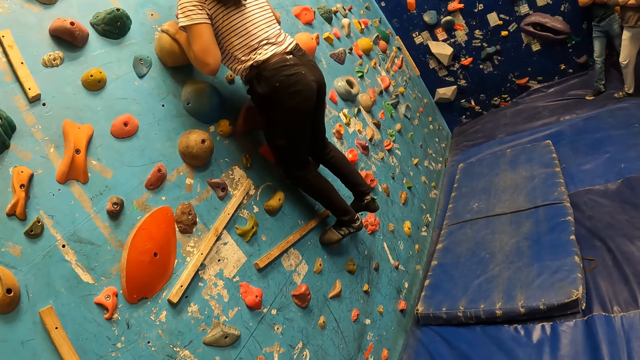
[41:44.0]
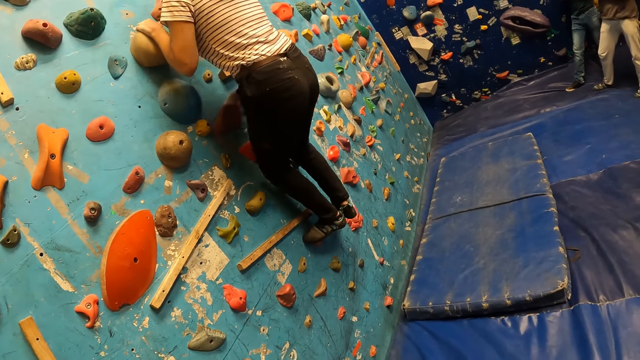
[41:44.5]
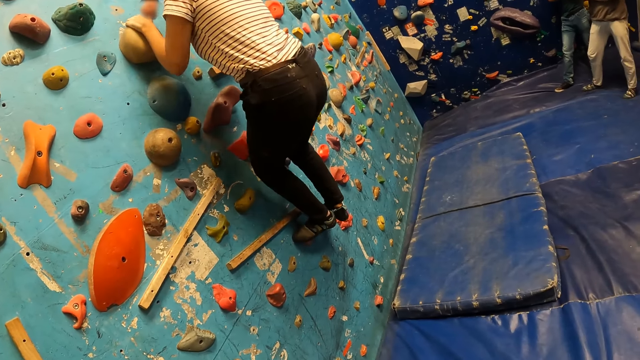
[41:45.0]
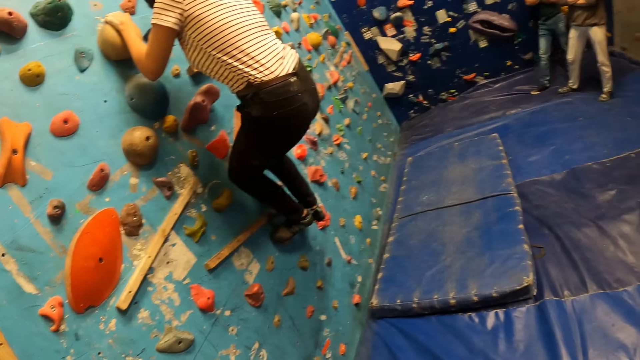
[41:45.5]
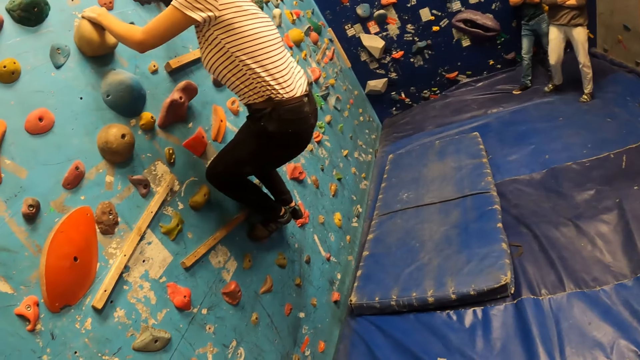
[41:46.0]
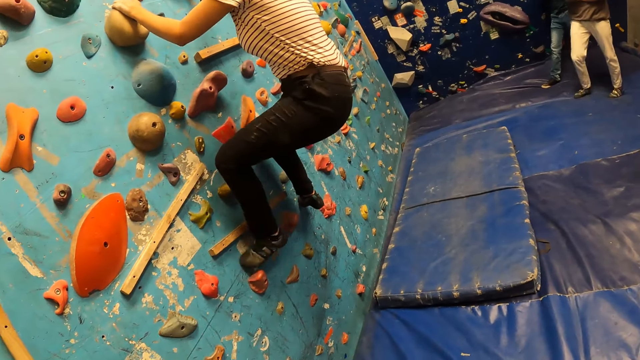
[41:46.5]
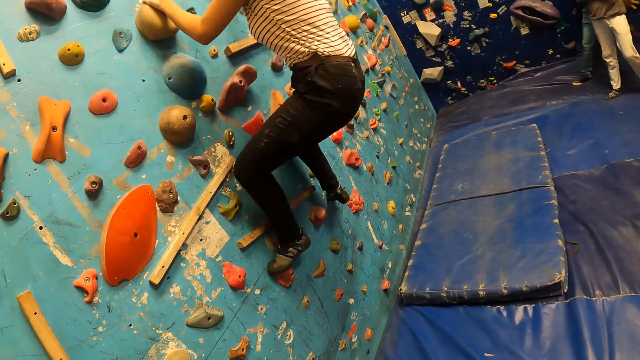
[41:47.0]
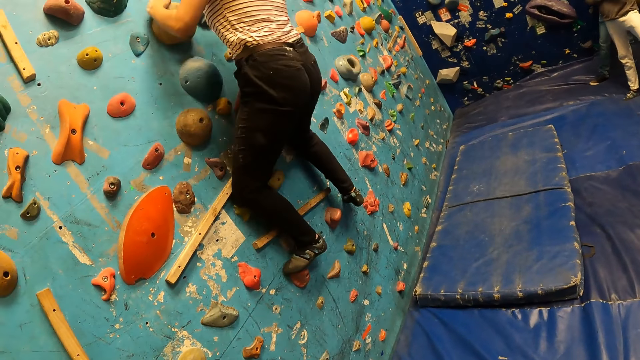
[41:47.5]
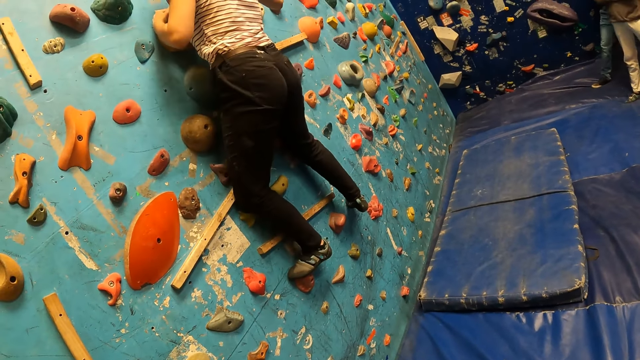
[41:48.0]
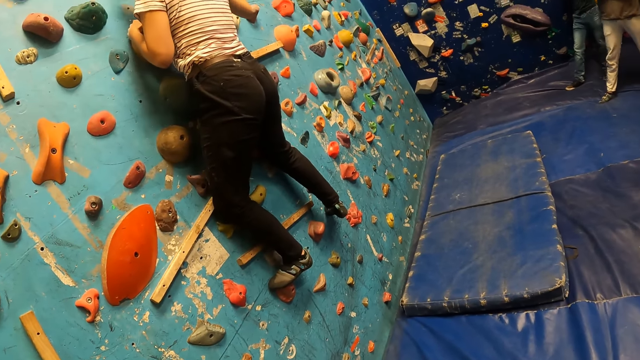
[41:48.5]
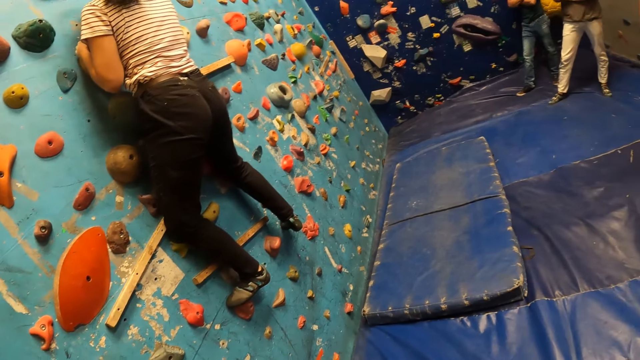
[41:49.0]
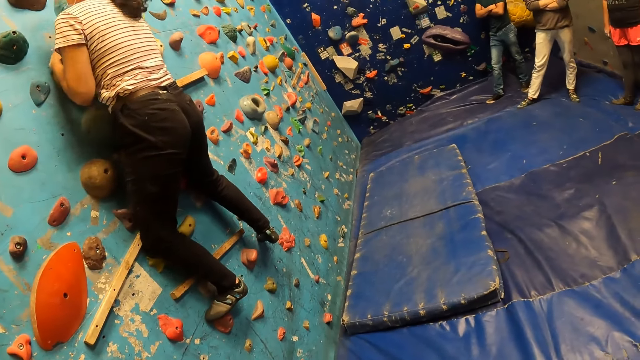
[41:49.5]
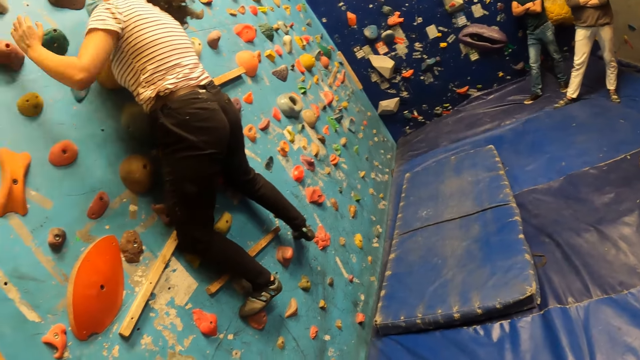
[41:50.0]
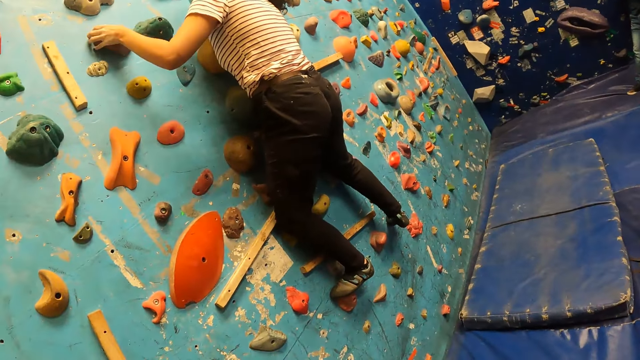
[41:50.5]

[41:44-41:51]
The camera wearer stares at the lady's activity.

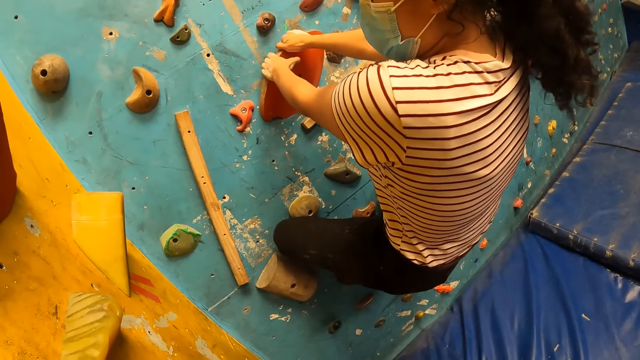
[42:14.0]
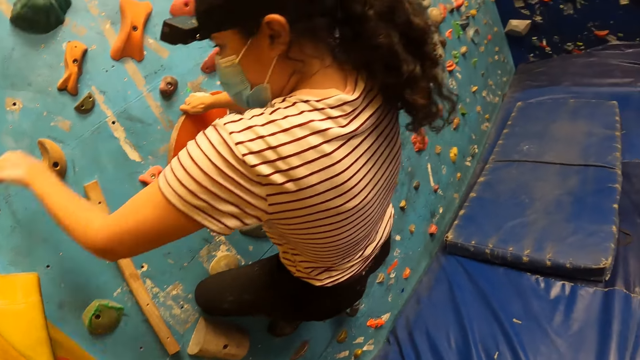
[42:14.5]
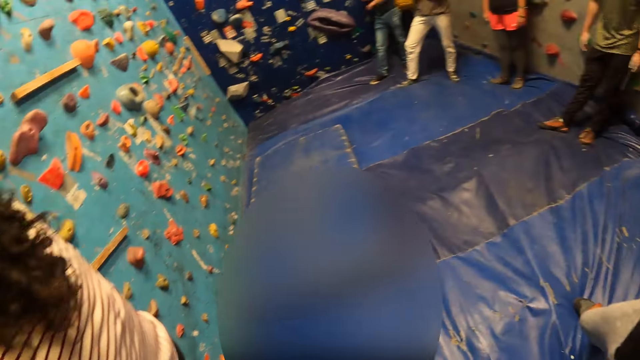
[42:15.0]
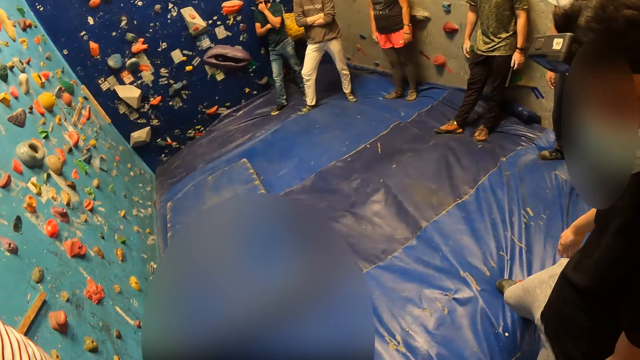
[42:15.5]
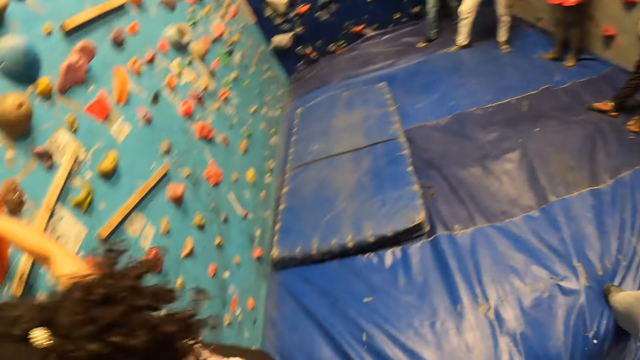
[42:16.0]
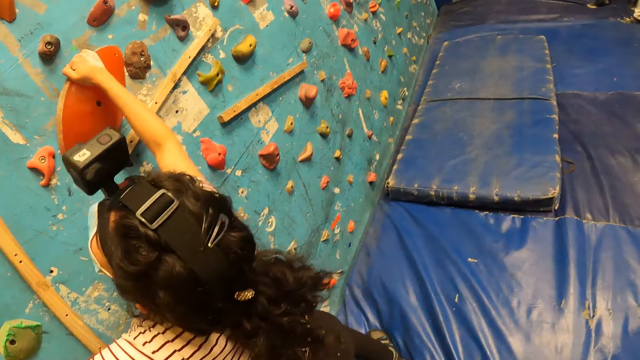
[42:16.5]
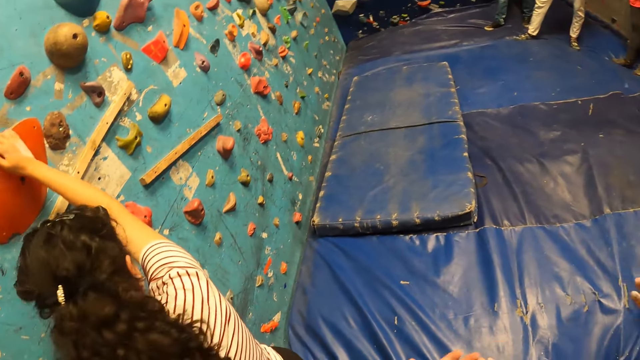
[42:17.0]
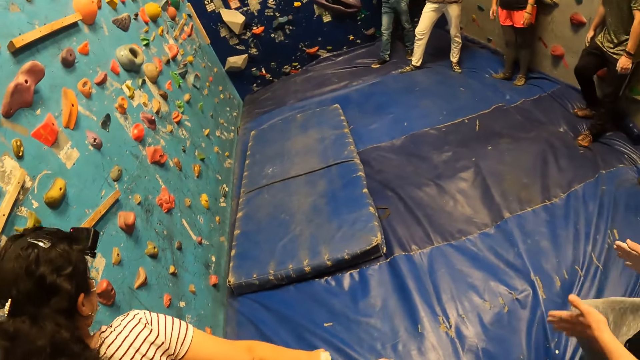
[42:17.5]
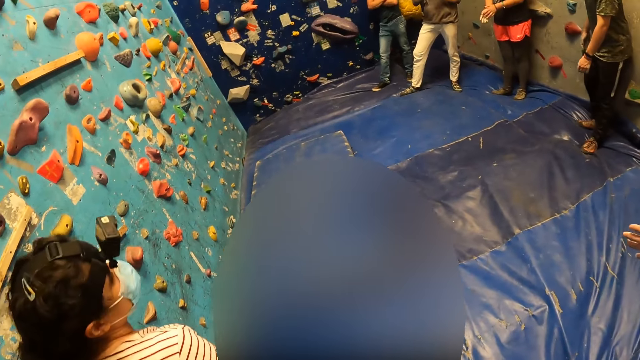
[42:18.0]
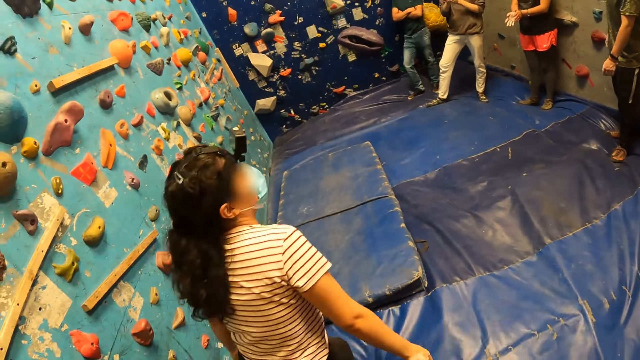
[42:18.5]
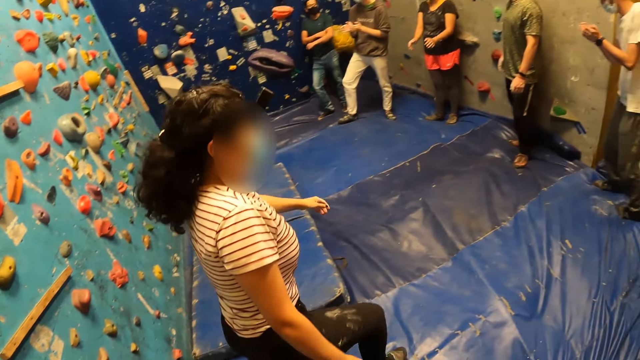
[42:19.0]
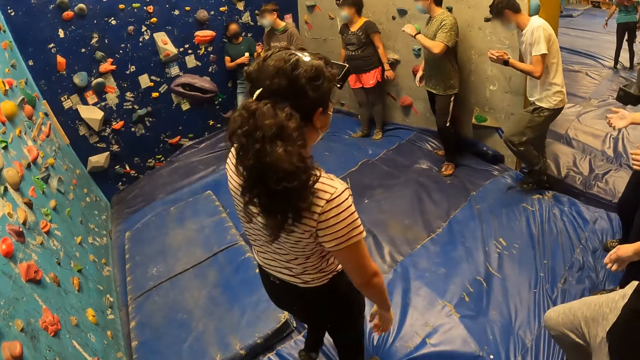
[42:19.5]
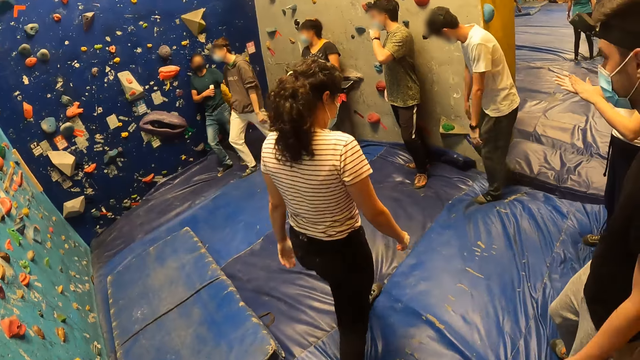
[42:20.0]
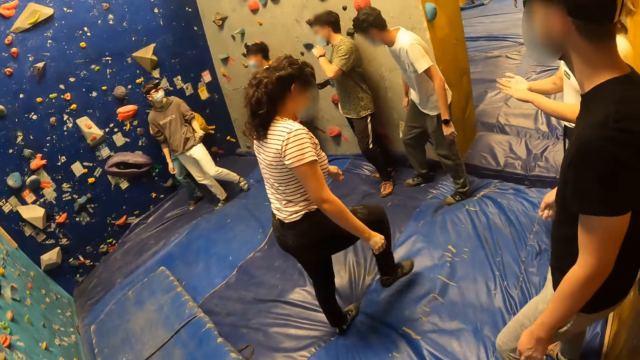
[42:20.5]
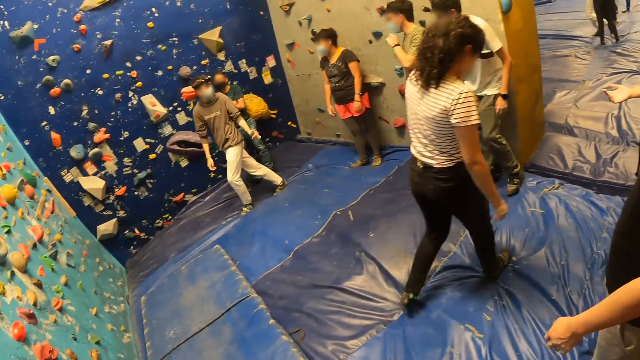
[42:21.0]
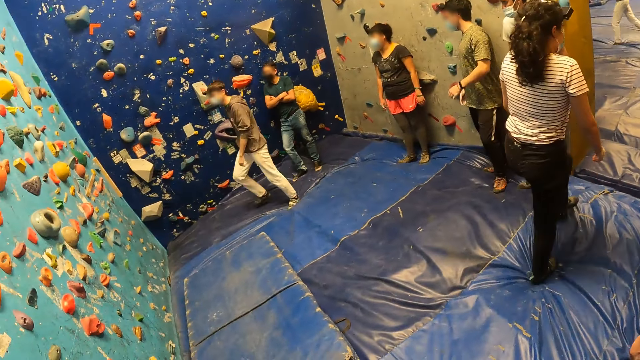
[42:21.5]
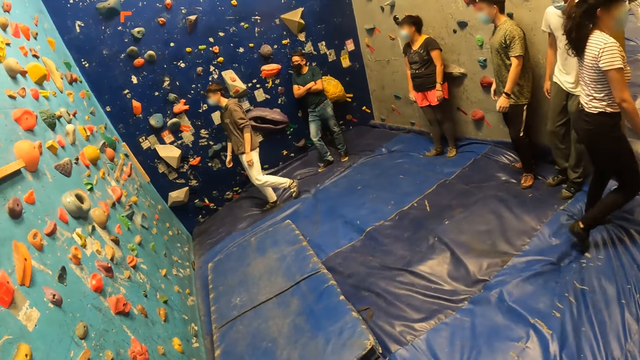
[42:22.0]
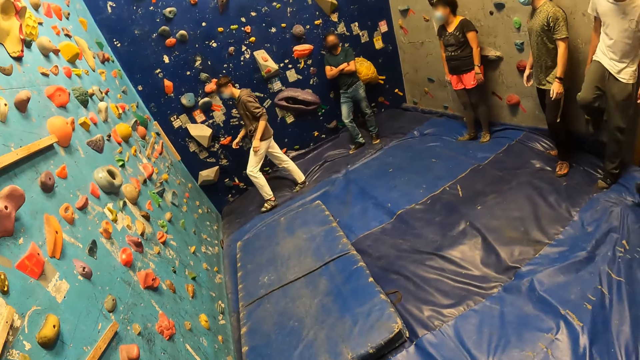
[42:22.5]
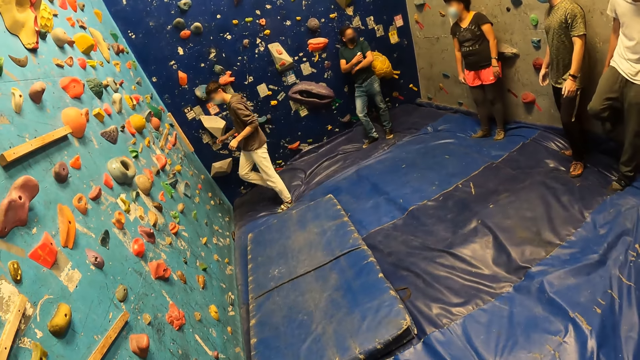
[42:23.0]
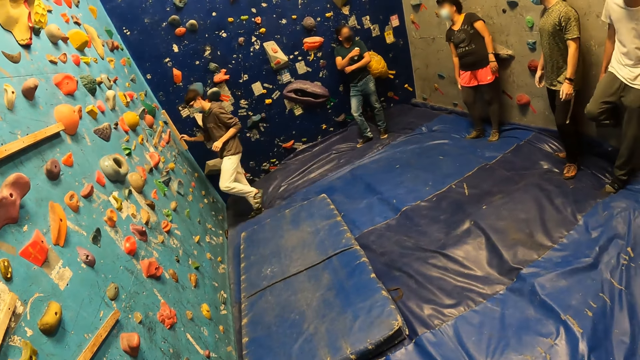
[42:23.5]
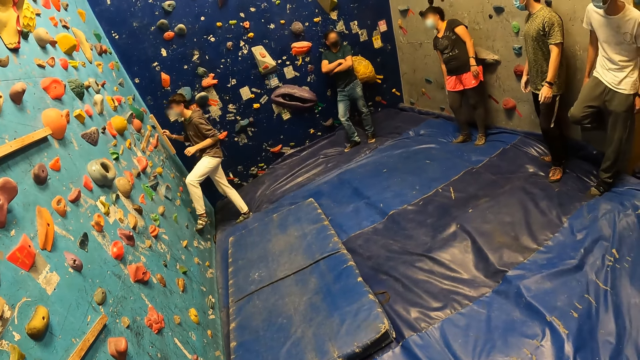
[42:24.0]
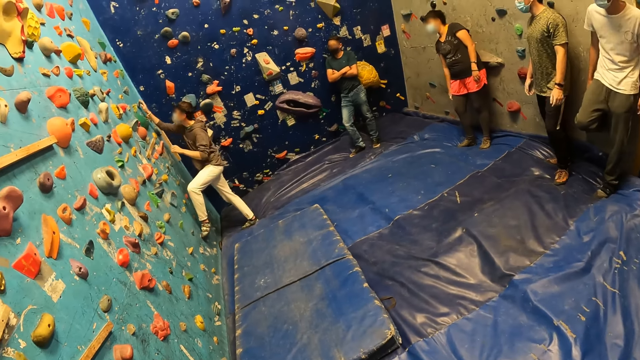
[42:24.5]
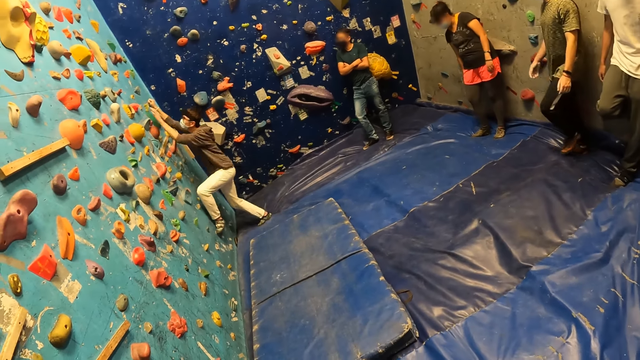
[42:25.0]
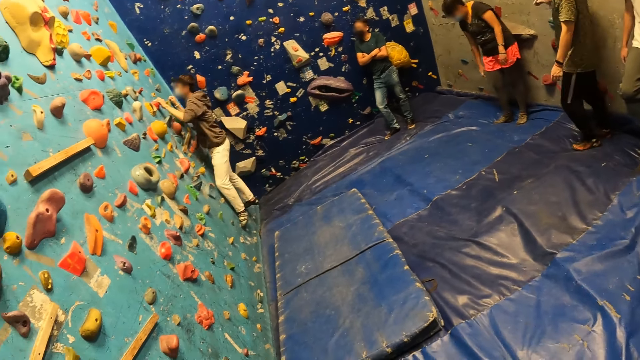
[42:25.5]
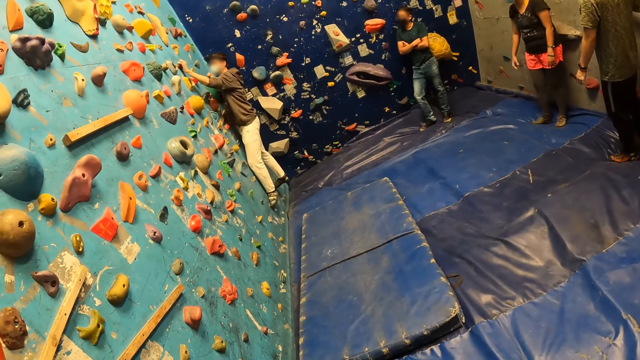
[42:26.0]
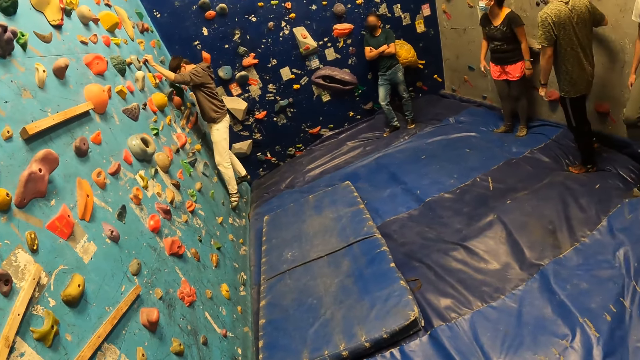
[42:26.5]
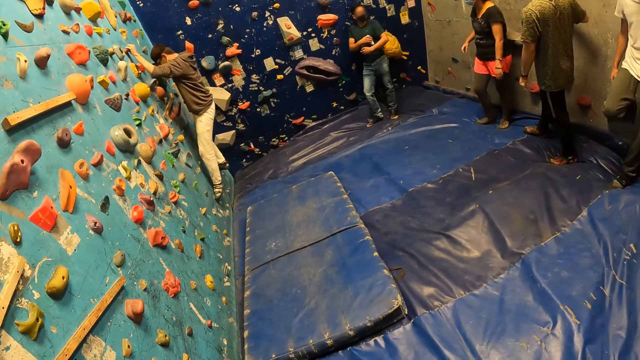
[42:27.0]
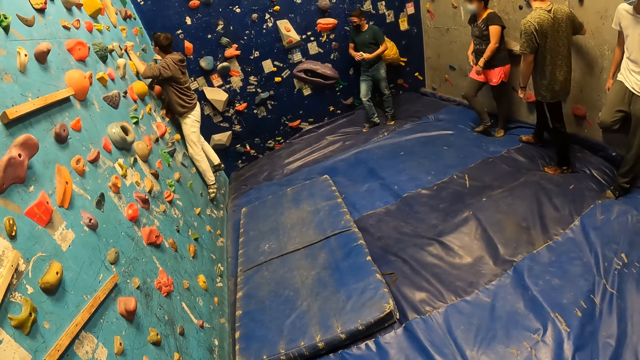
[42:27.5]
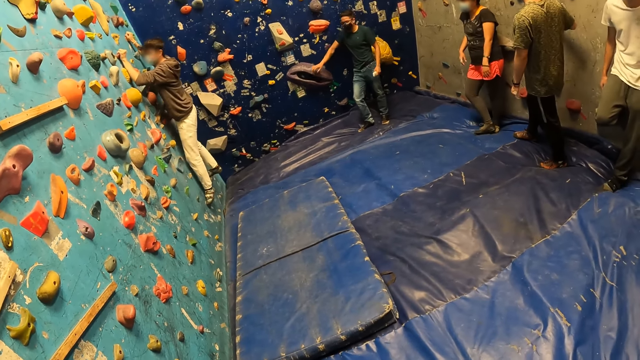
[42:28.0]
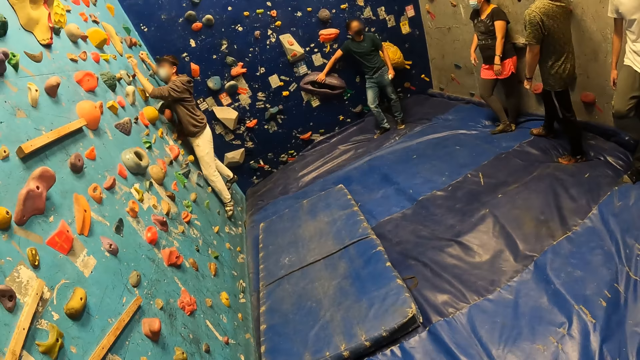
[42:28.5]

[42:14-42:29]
The woman drops from the wall. A man climbs on the wall with both hands and legs. The camera wearer stares at the man's activity.
